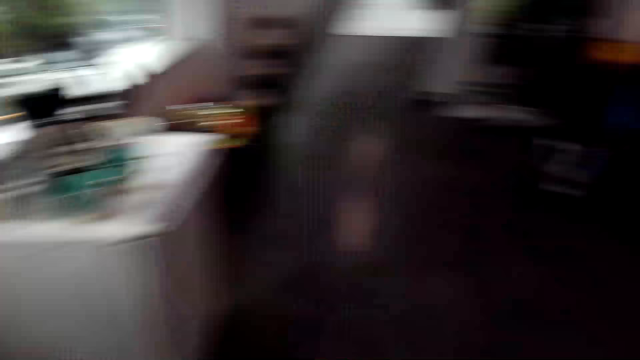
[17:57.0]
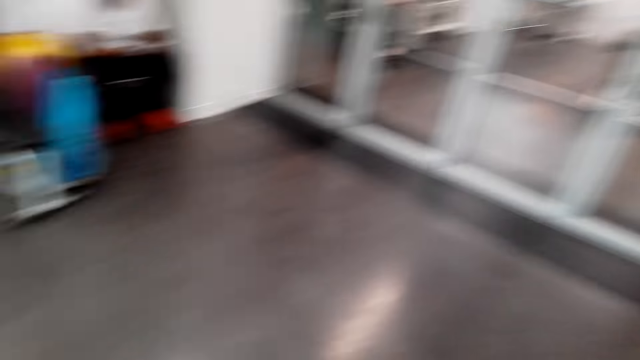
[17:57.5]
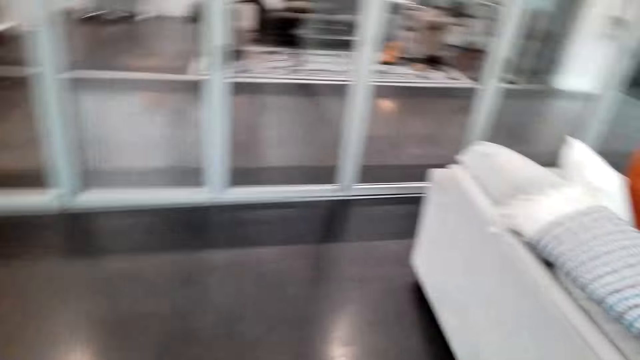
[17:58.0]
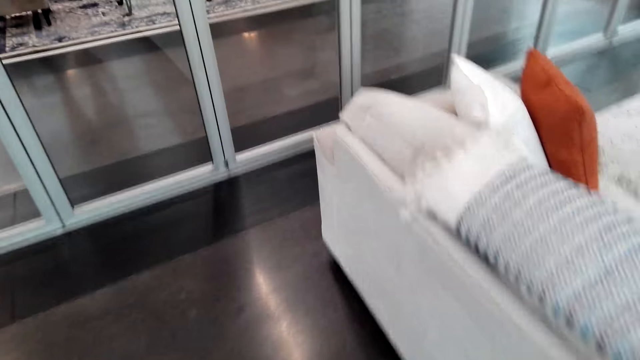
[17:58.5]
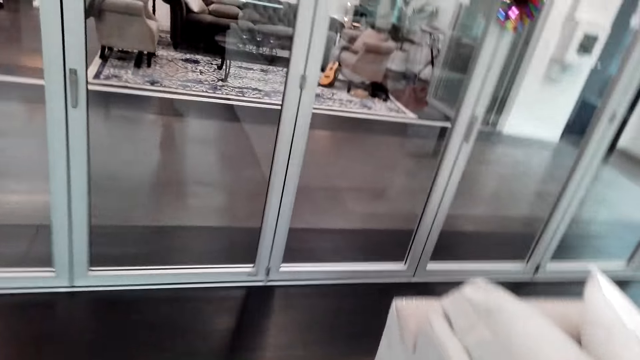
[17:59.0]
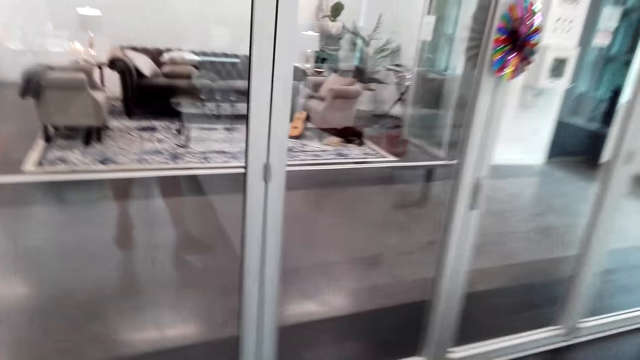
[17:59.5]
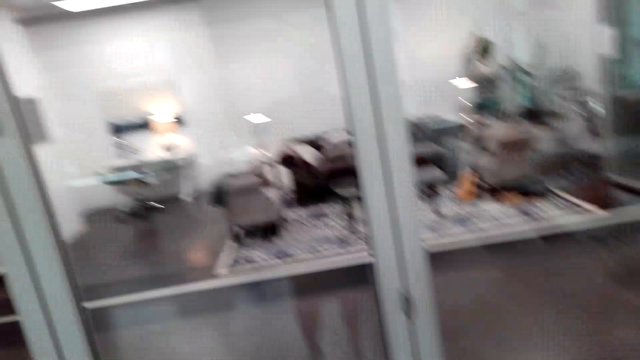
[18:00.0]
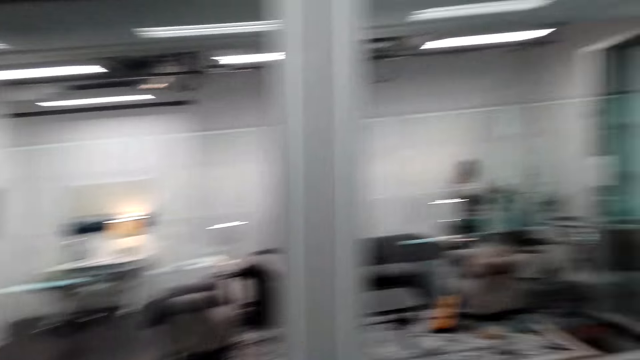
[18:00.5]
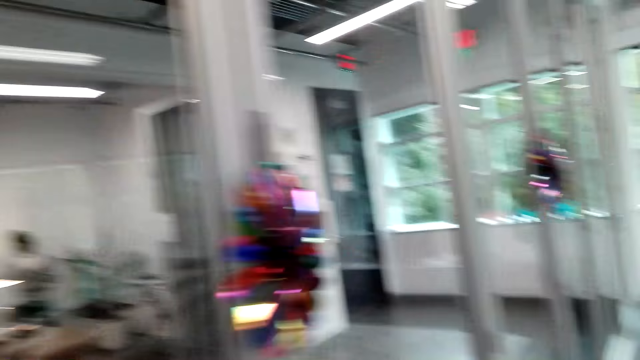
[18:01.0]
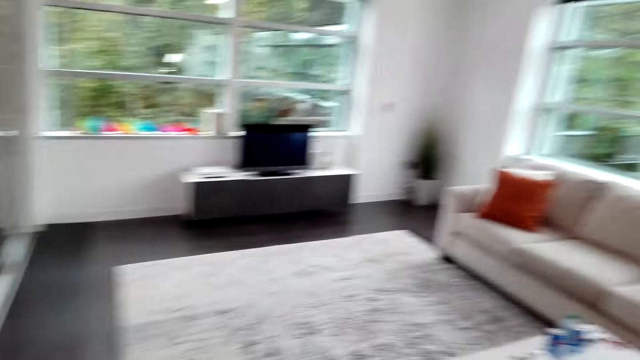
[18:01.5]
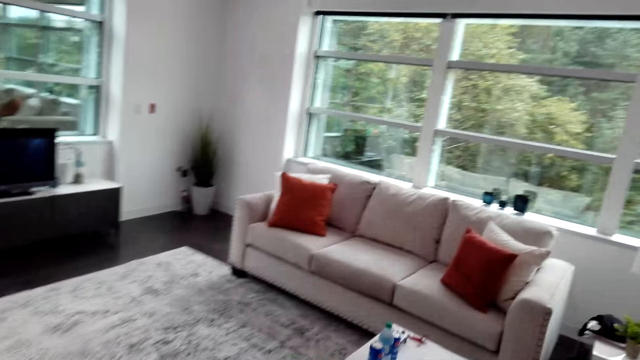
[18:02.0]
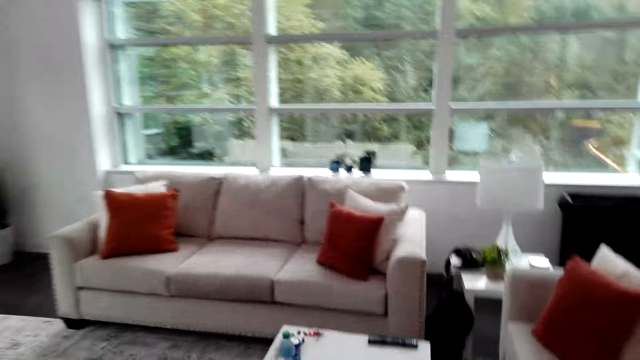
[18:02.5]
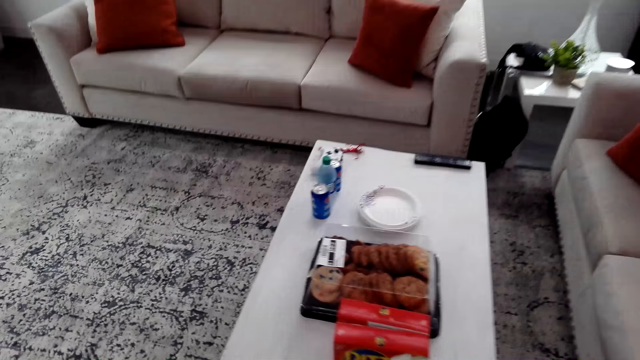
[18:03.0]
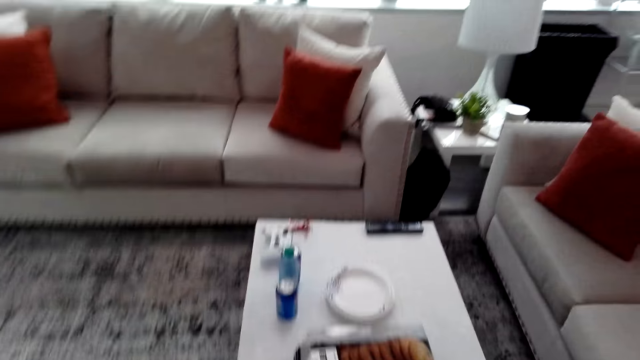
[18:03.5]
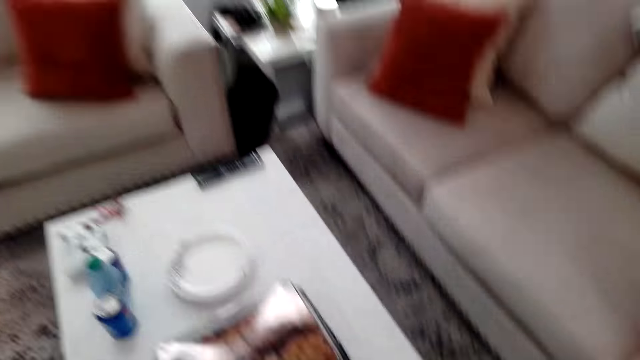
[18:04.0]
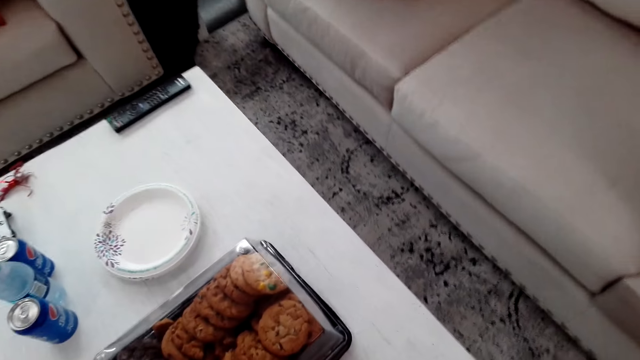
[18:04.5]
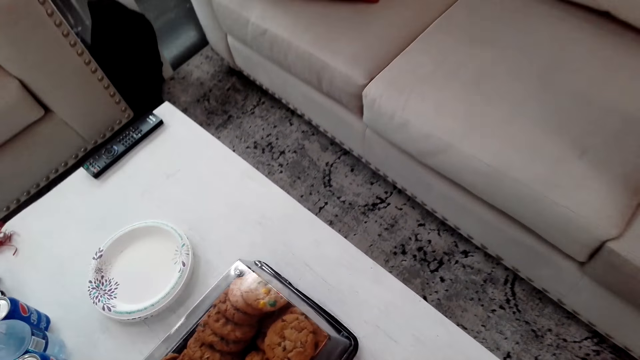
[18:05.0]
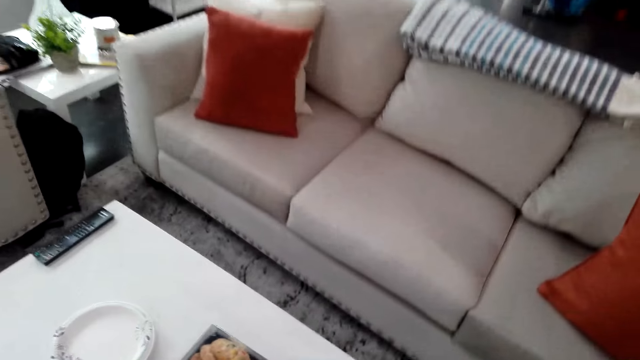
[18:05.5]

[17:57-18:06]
The camera wearer walks forward. They walk around the house.

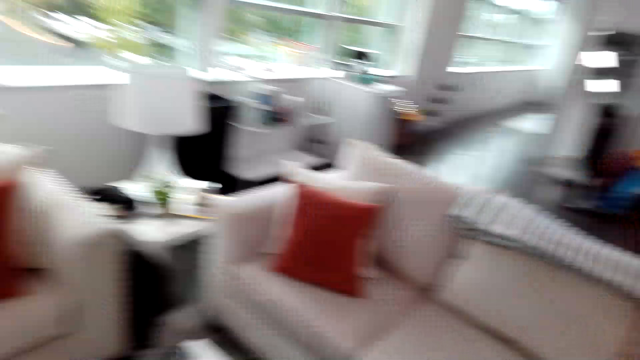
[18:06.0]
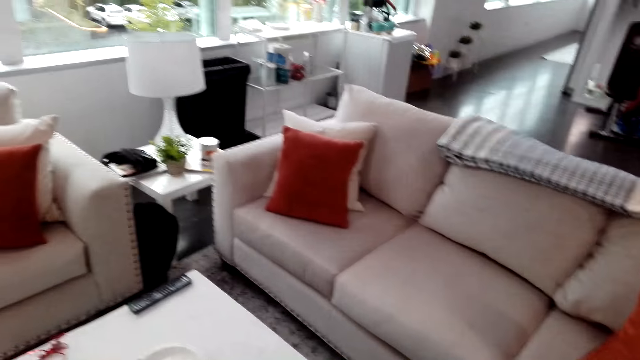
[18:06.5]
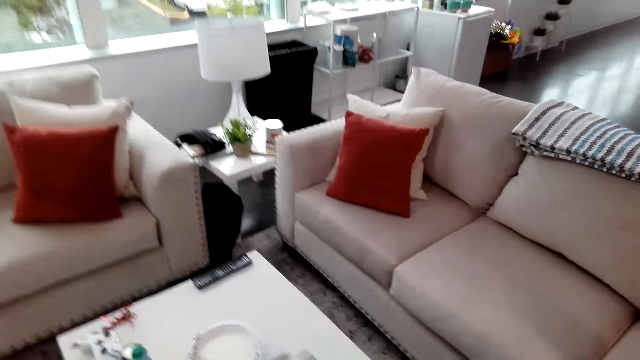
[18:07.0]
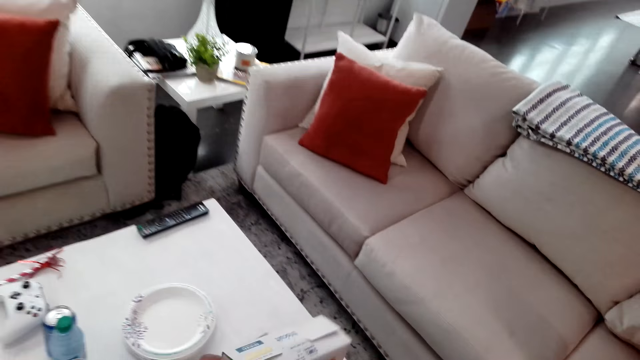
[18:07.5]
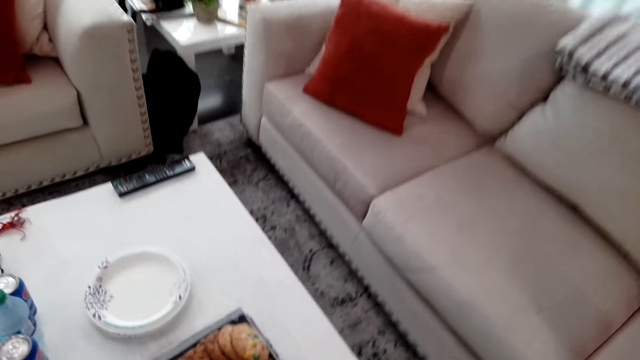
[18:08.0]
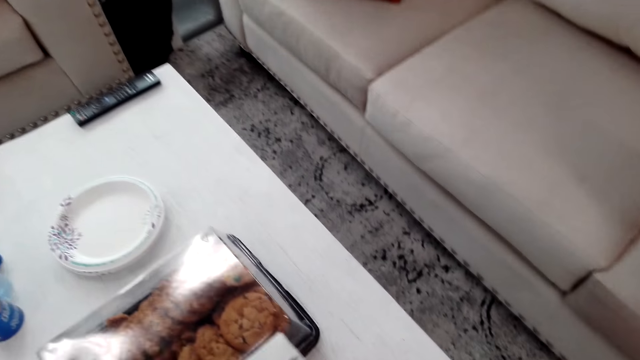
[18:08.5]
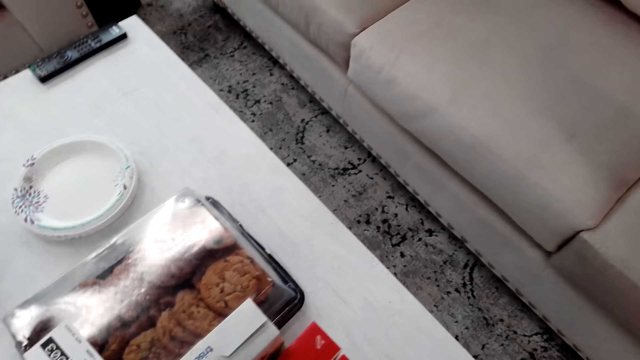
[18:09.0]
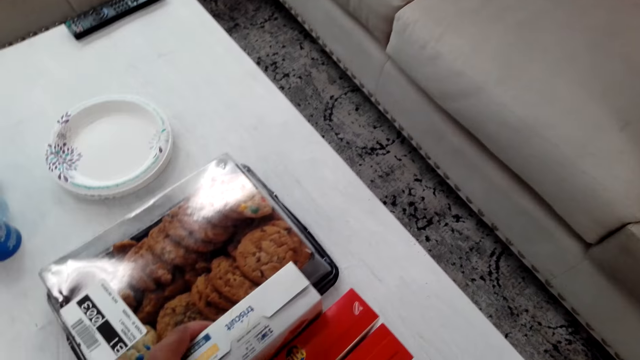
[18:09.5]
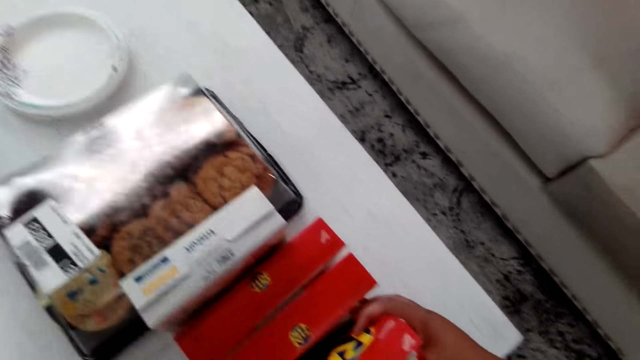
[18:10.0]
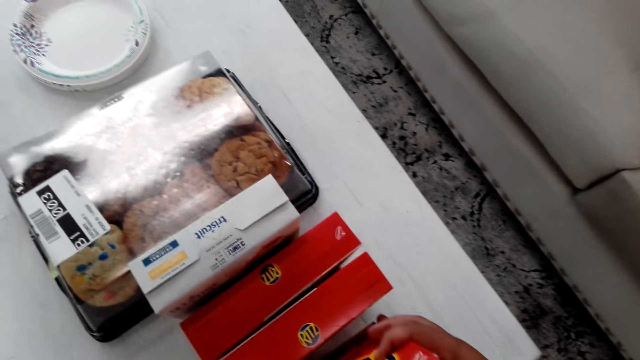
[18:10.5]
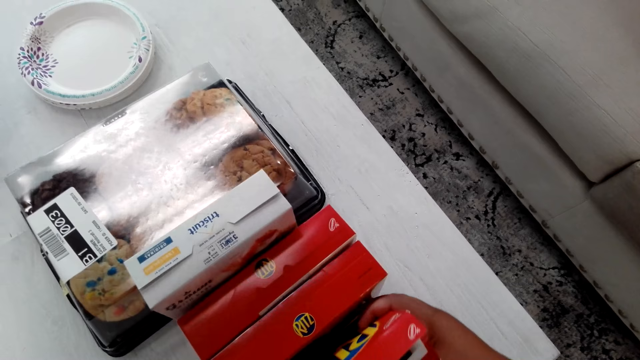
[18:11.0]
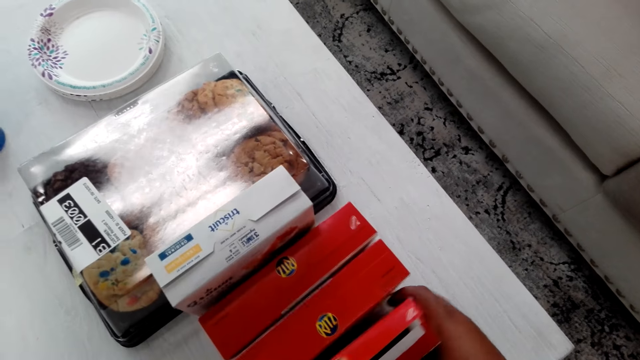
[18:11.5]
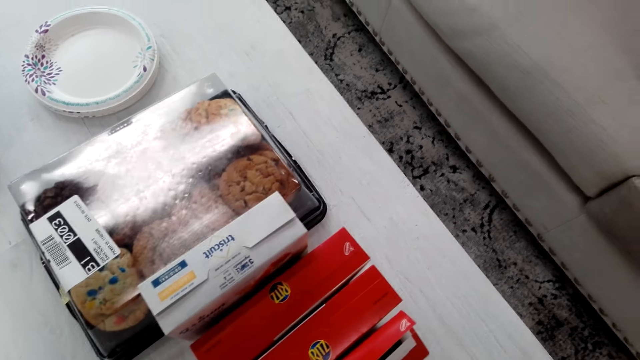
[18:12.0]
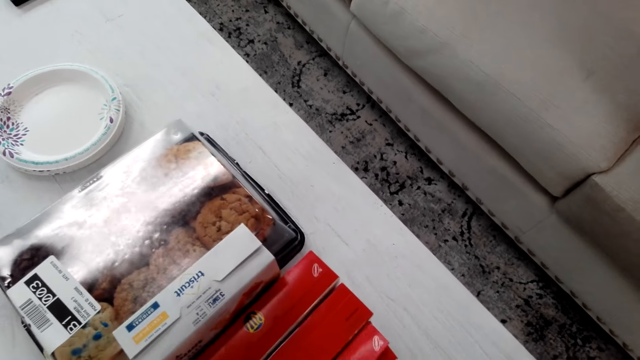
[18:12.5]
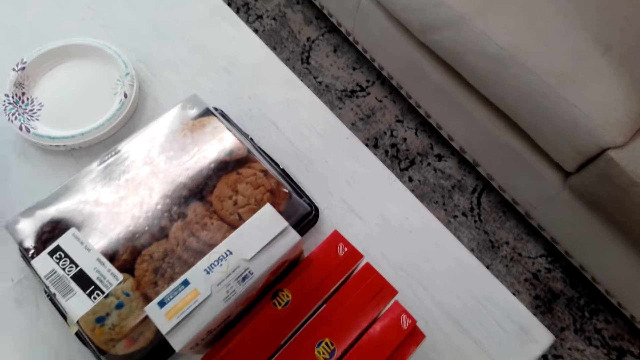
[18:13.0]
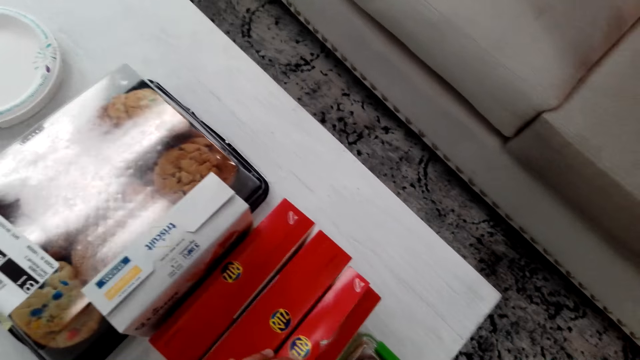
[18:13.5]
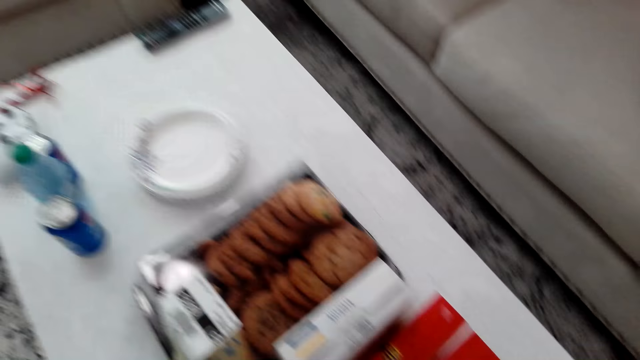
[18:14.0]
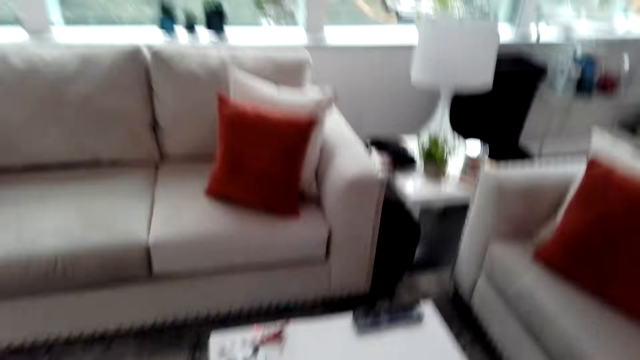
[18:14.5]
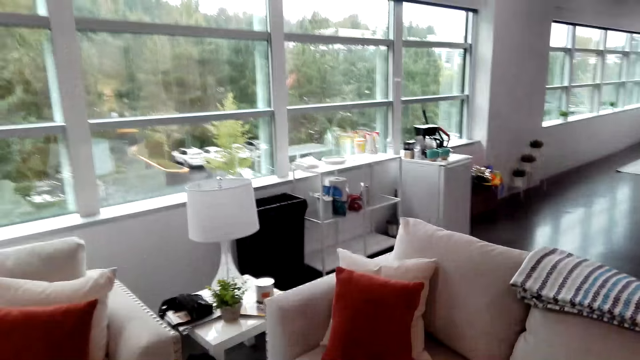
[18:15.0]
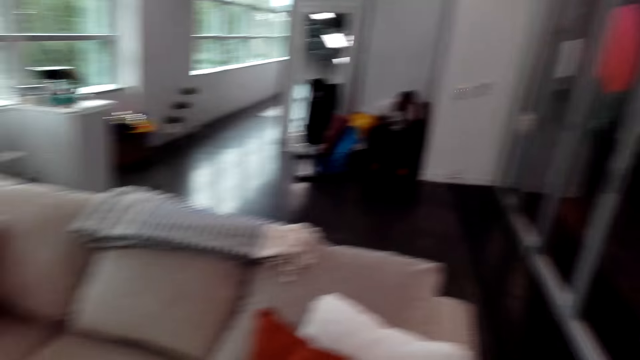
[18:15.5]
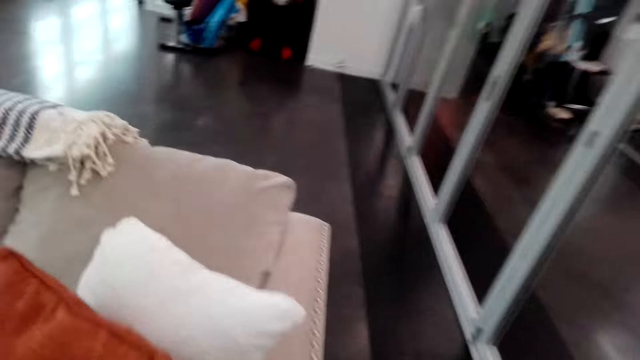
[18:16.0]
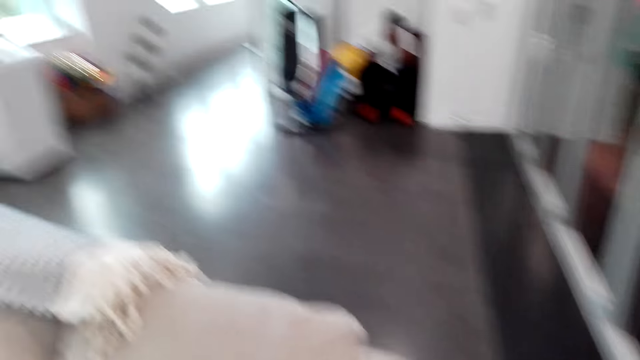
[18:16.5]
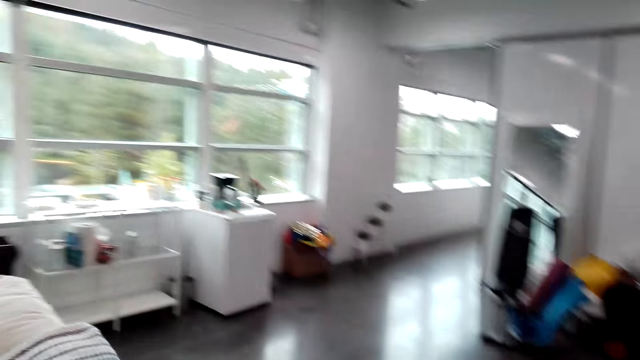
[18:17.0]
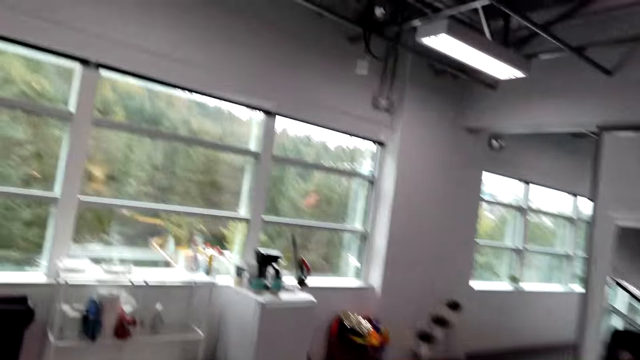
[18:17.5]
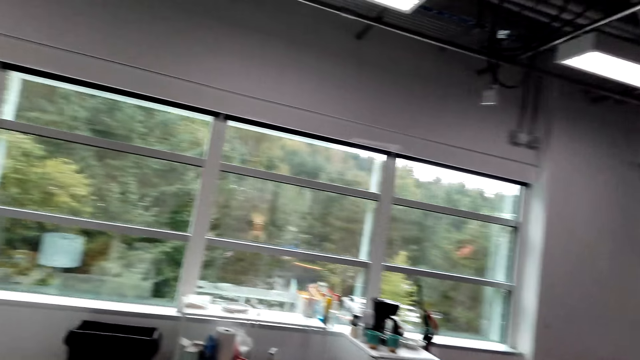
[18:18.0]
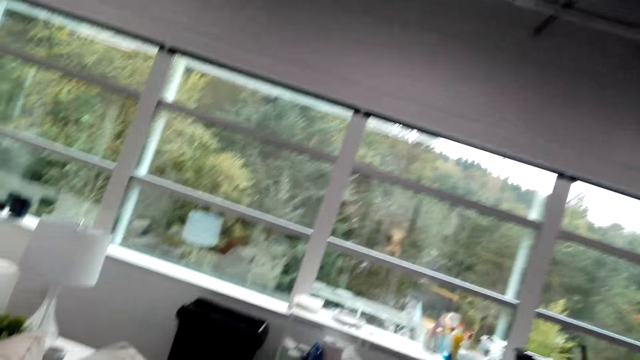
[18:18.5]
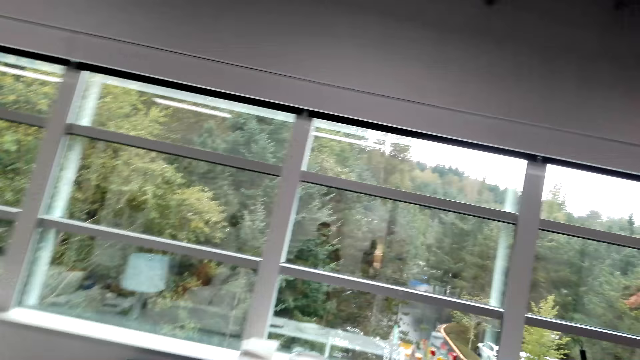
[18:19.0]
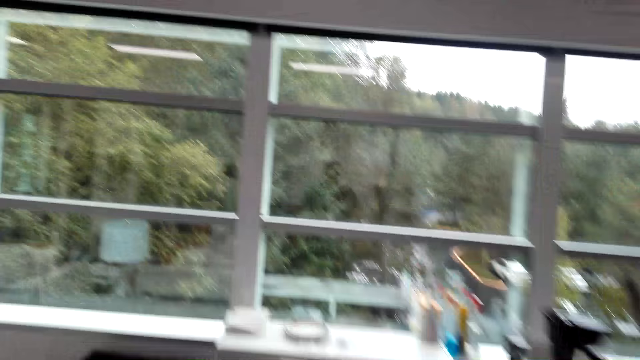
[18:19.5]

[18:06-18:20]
The camera wearer places the box of Triscuit beside the pack of snacks. They put Ritz boxes on the table. They adjust a box of something on the table. They look around the table. They move around. They walk around the house.
